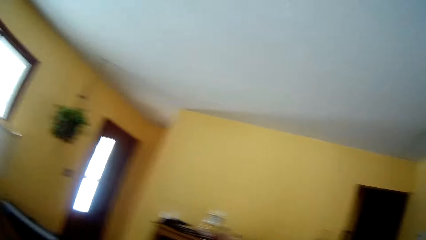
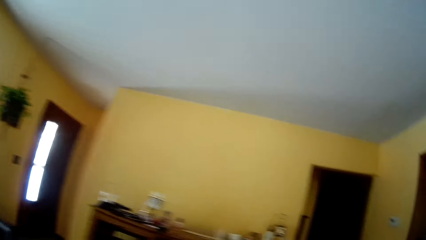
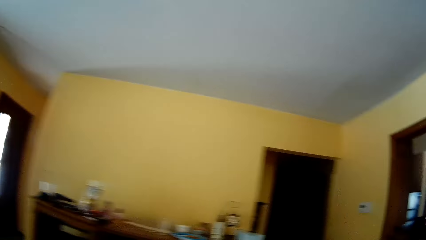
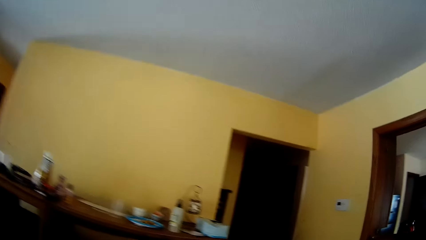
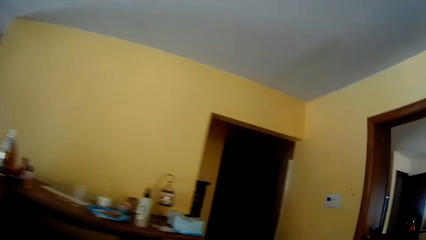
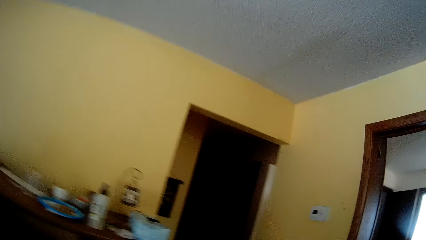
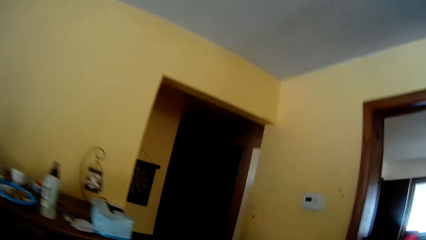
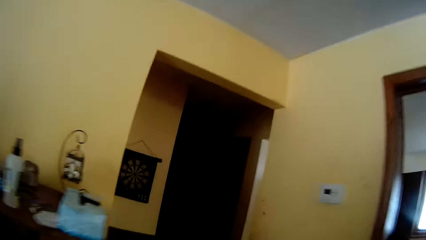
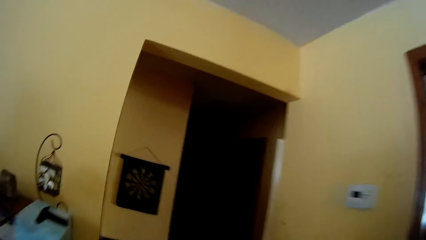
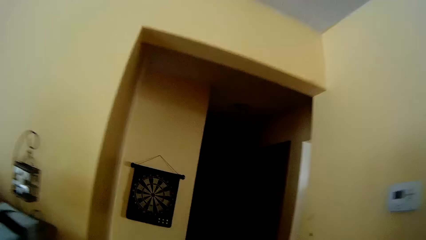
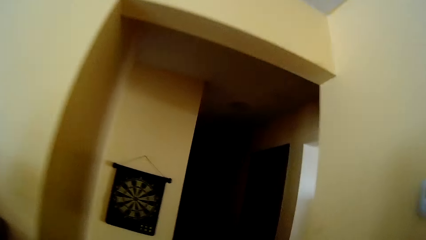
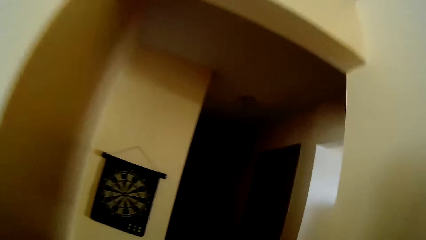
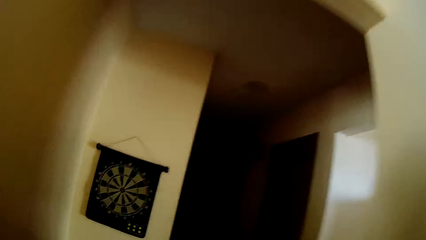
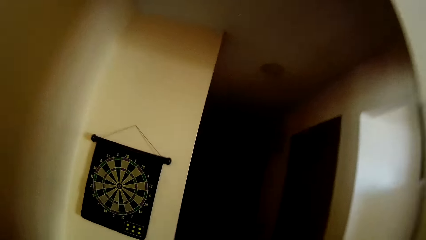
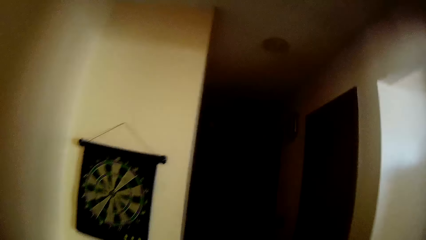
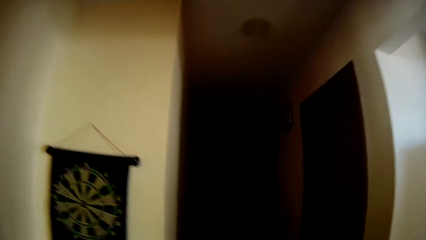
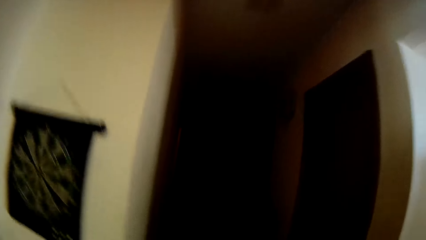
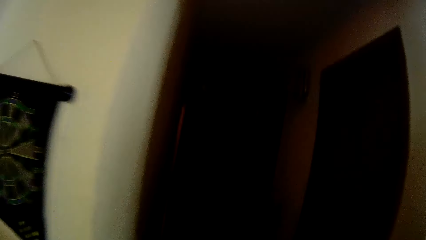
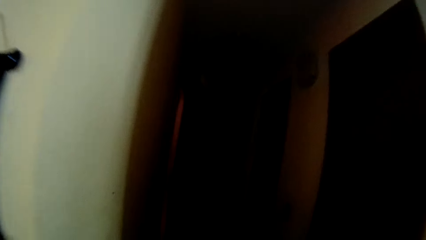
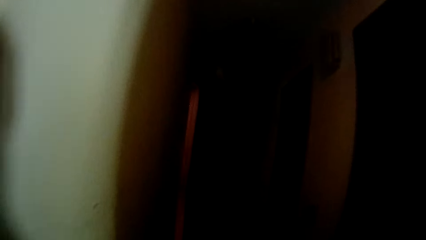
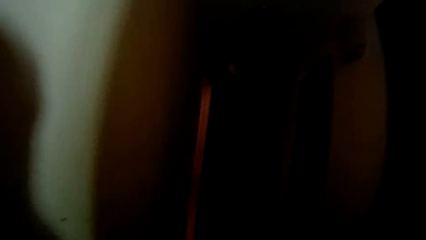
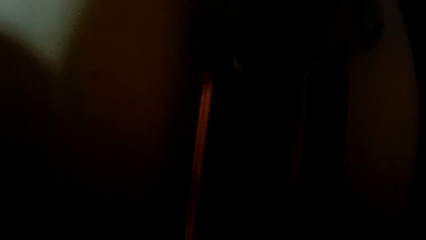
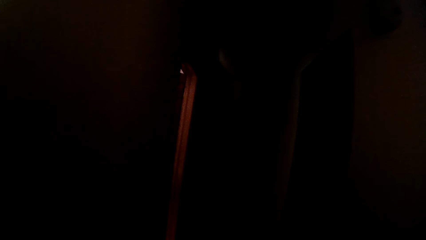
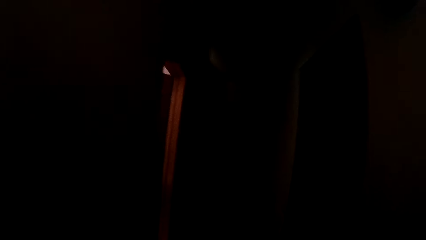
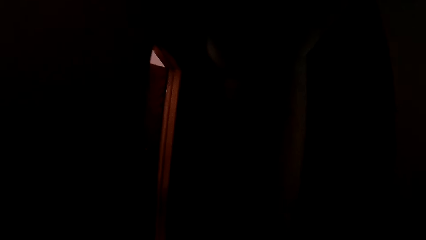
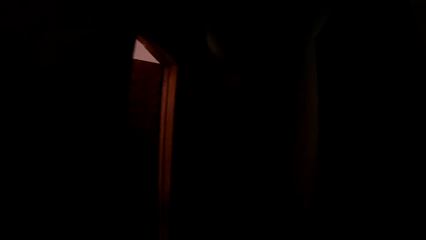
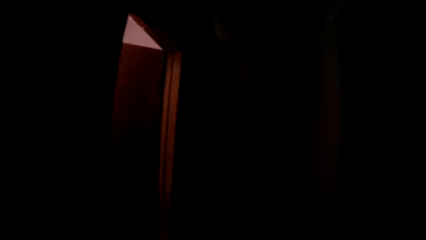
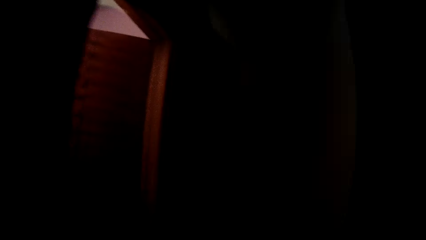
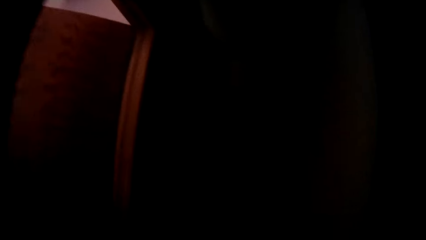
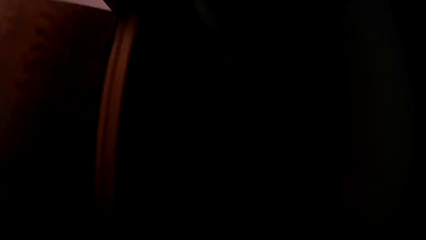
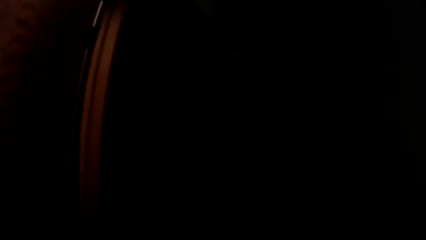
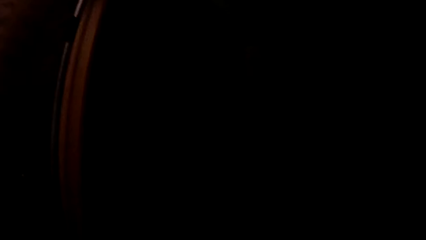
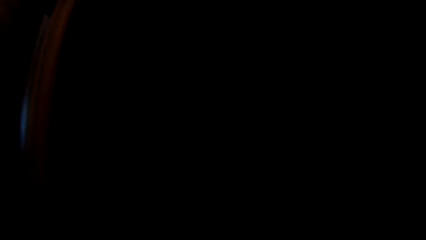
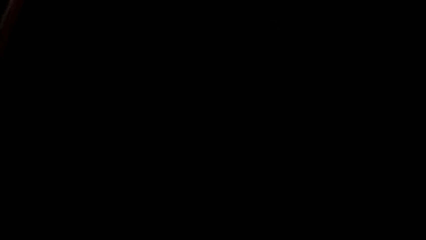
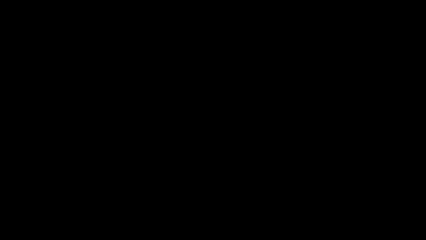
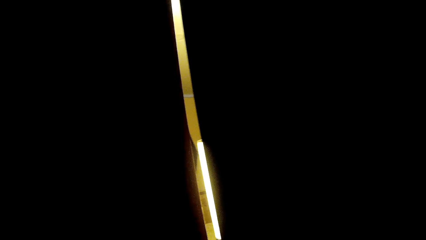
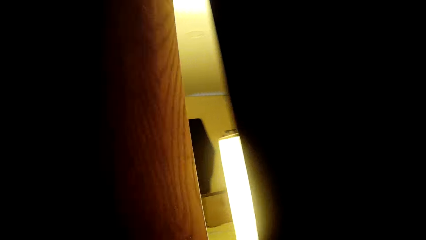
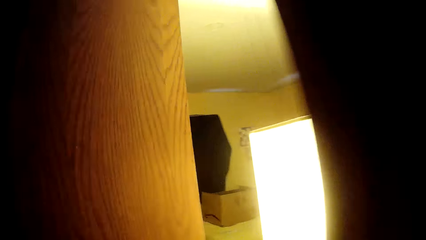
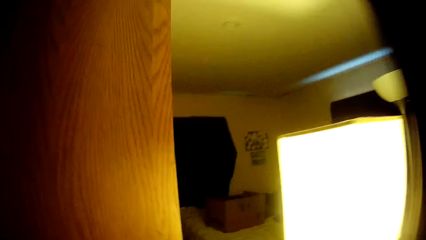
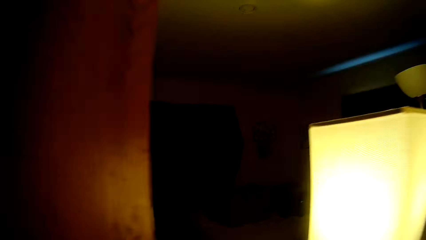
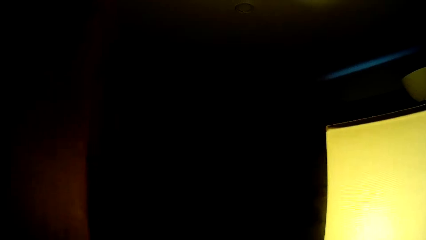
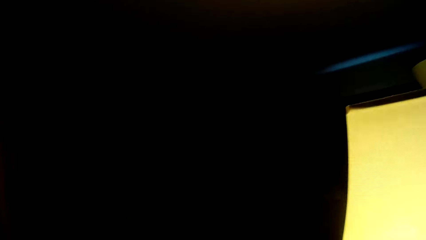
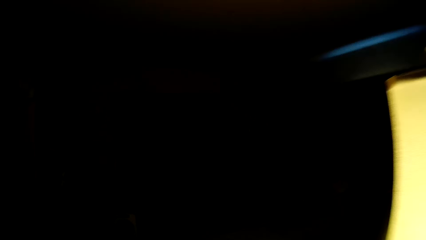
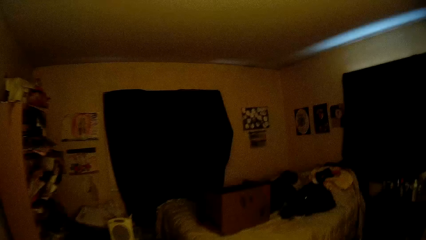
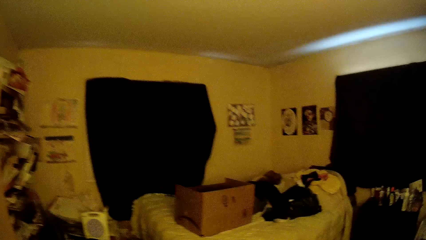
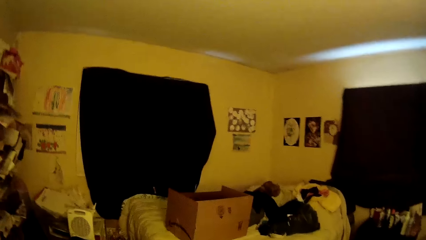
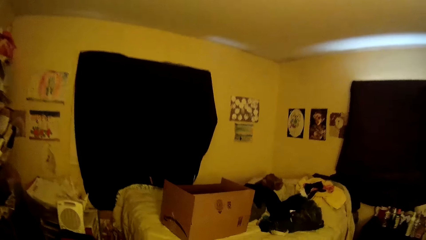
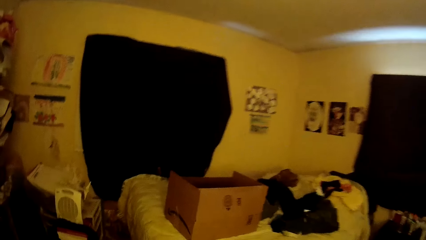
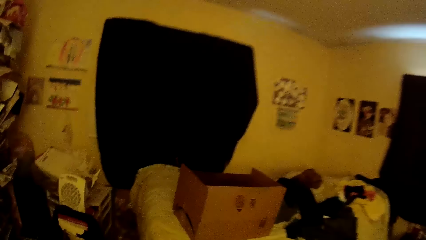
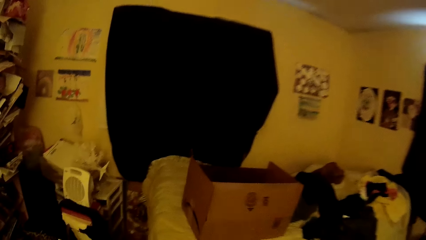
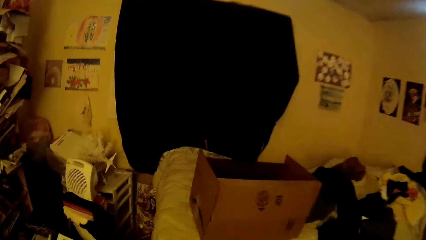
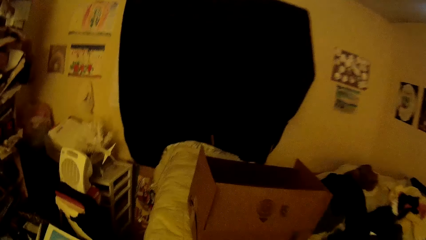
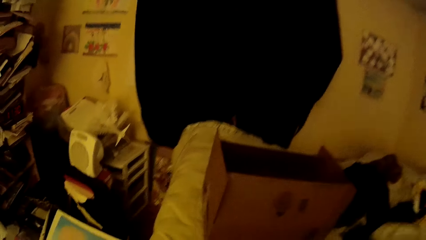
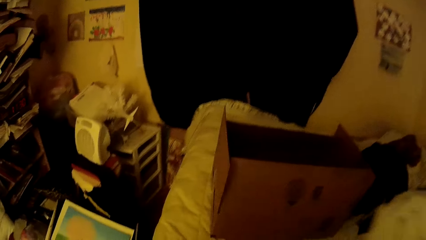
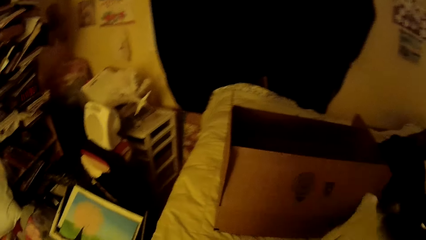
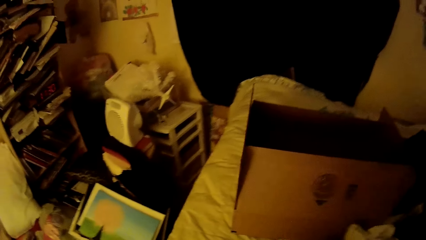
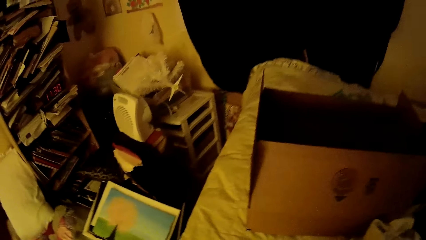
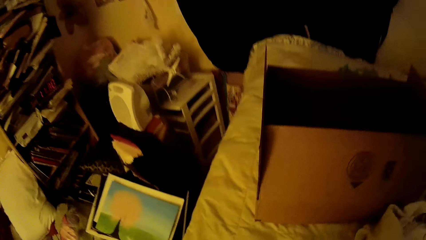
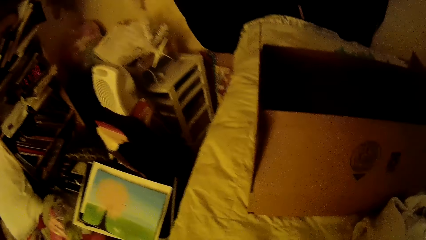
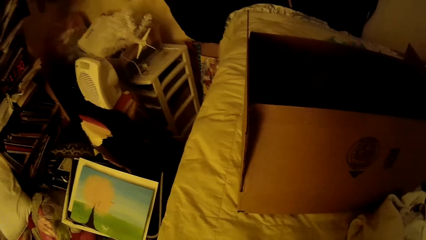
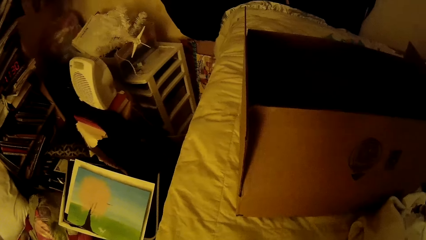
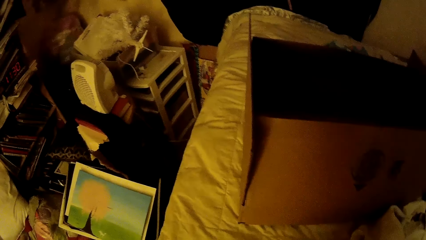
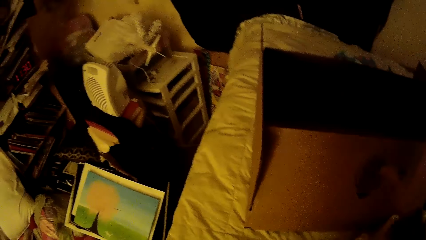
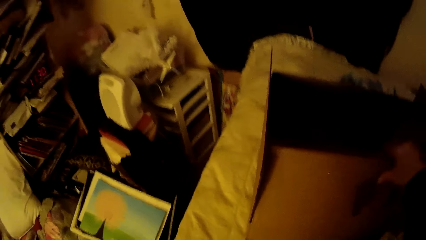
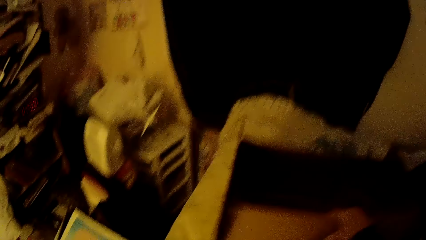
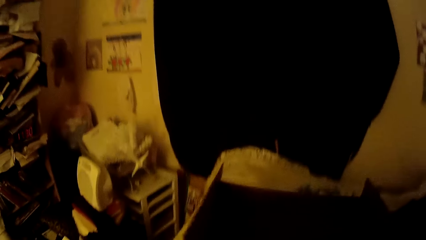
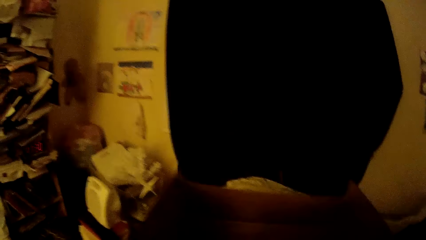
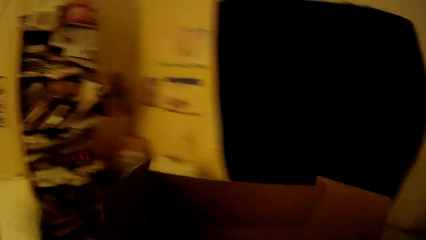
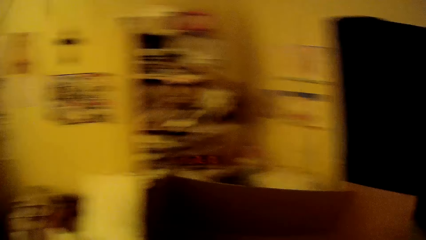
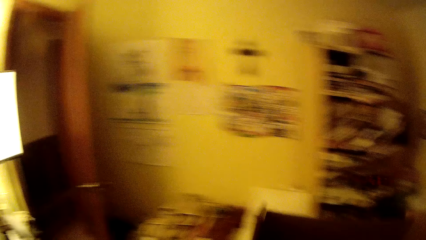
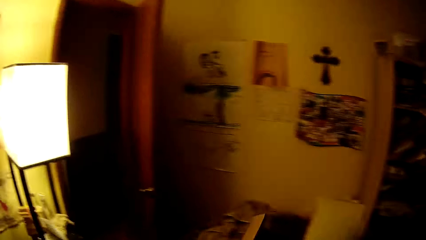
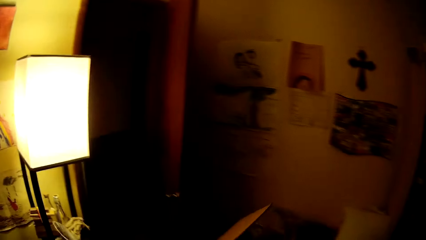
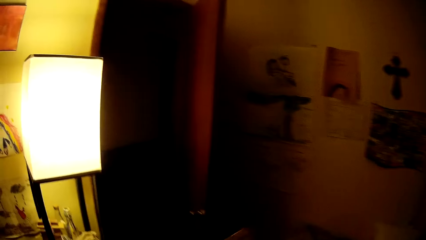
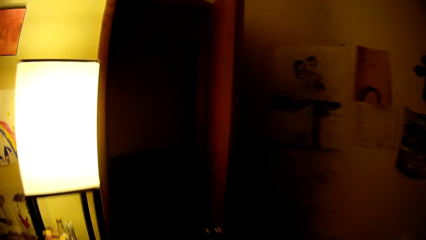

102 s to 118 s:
The camera wearer drops the cardigan on the bed with his left hand. He picks up a carton with his left hand. He touches the box.
